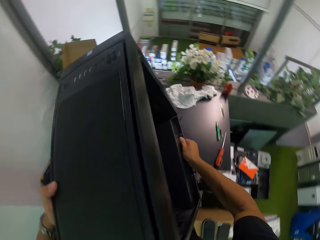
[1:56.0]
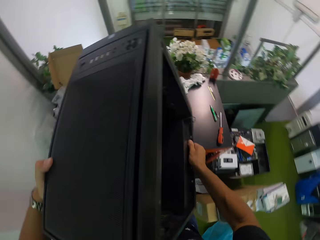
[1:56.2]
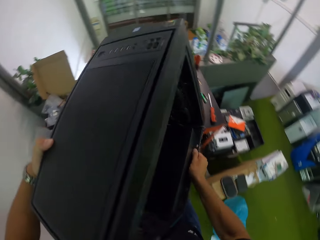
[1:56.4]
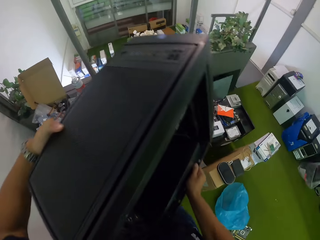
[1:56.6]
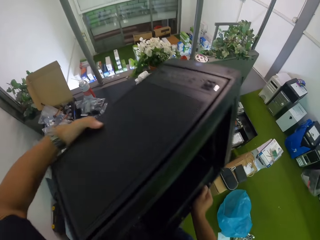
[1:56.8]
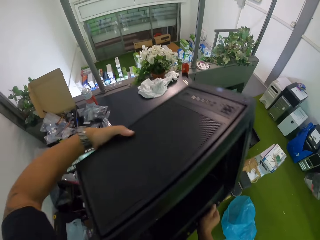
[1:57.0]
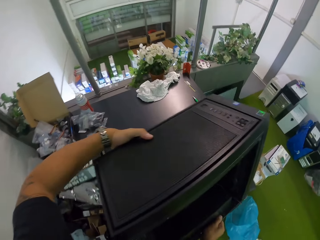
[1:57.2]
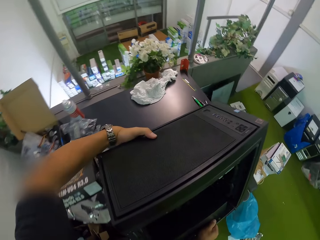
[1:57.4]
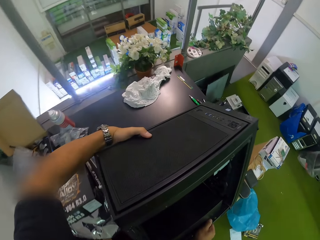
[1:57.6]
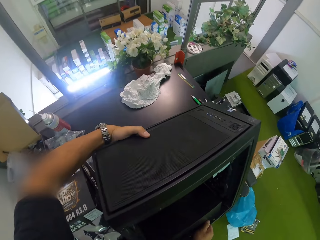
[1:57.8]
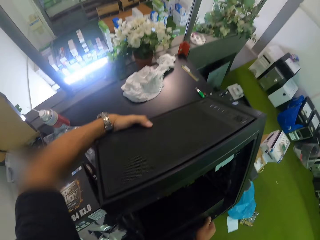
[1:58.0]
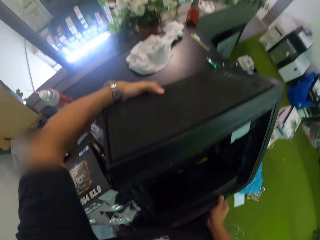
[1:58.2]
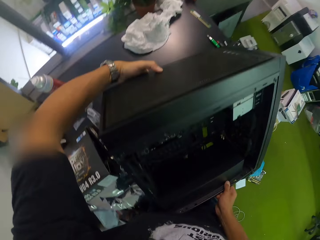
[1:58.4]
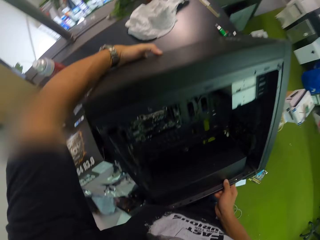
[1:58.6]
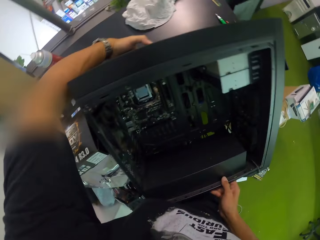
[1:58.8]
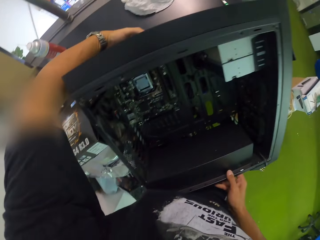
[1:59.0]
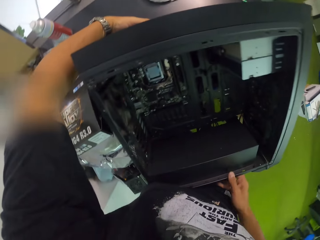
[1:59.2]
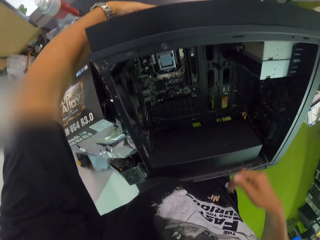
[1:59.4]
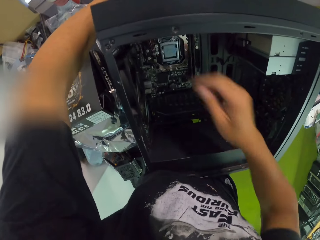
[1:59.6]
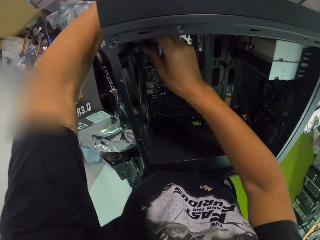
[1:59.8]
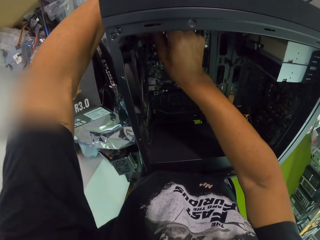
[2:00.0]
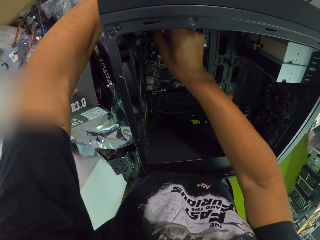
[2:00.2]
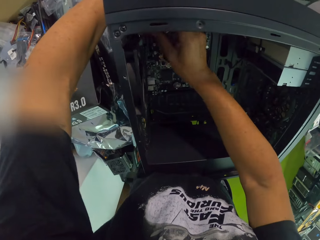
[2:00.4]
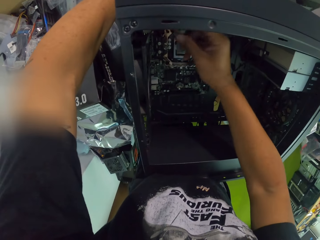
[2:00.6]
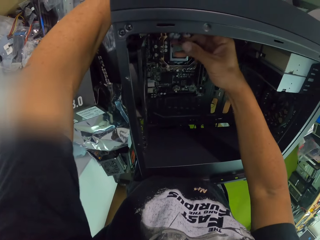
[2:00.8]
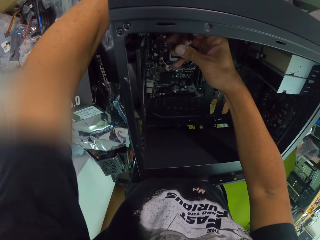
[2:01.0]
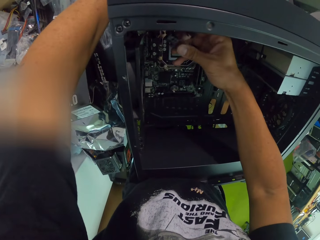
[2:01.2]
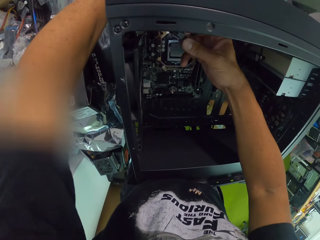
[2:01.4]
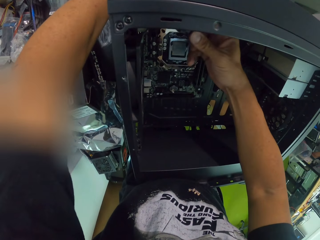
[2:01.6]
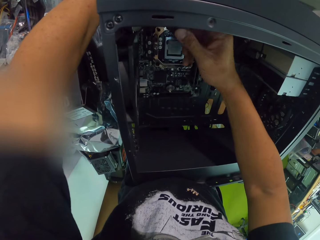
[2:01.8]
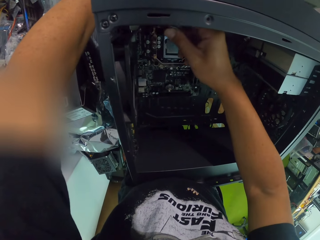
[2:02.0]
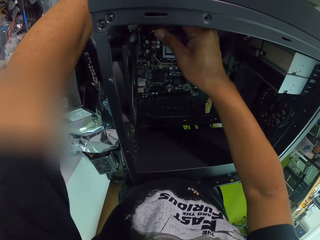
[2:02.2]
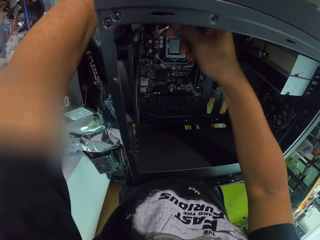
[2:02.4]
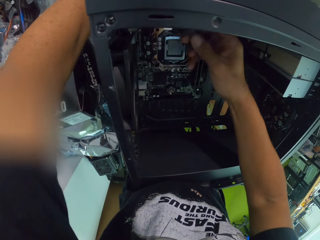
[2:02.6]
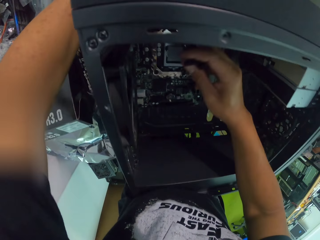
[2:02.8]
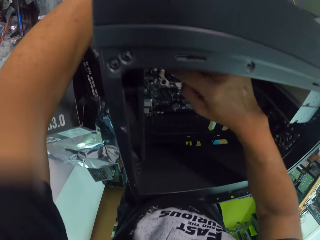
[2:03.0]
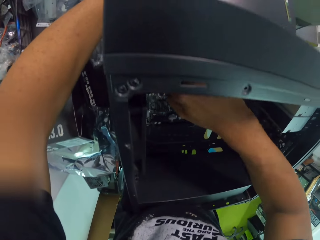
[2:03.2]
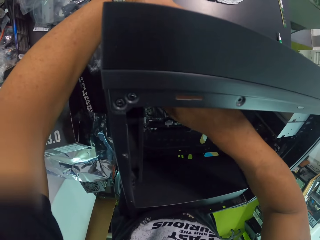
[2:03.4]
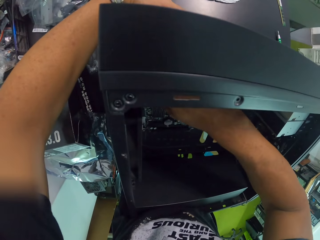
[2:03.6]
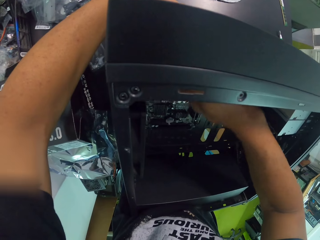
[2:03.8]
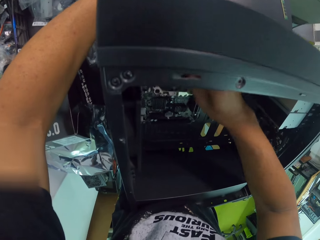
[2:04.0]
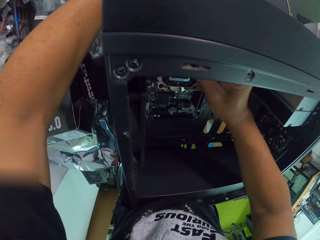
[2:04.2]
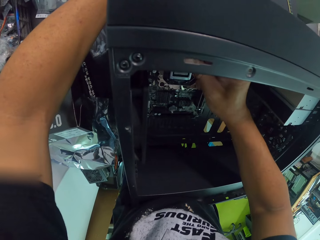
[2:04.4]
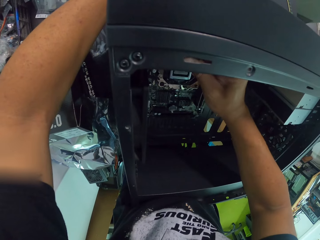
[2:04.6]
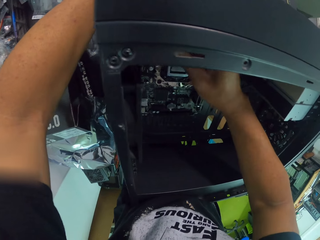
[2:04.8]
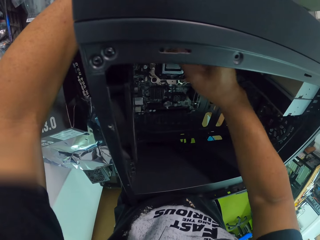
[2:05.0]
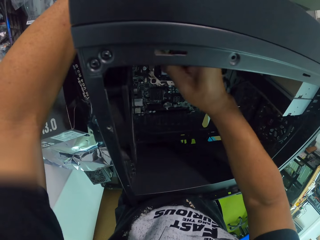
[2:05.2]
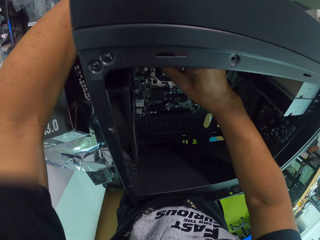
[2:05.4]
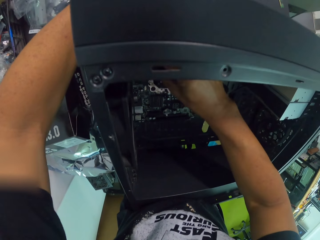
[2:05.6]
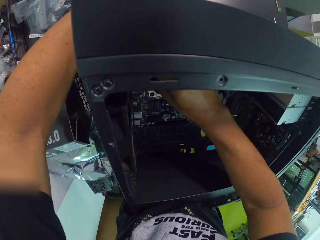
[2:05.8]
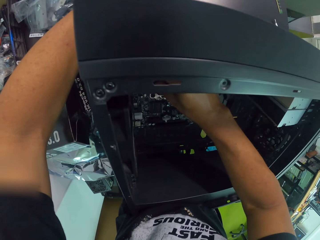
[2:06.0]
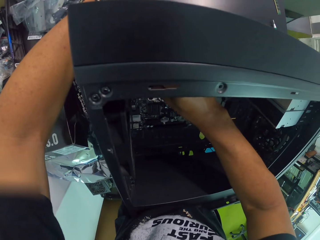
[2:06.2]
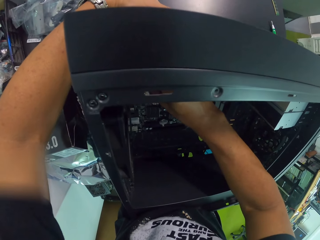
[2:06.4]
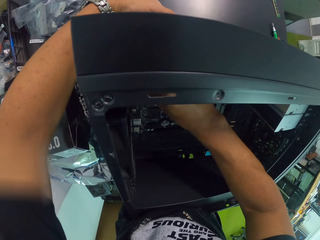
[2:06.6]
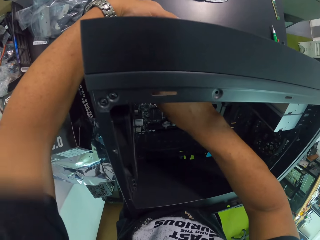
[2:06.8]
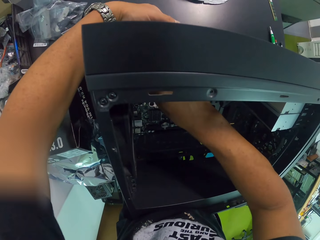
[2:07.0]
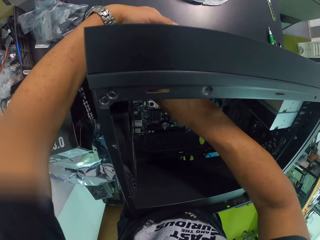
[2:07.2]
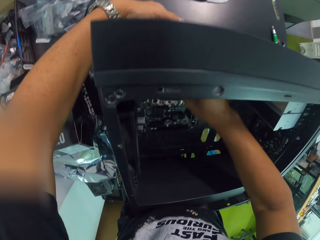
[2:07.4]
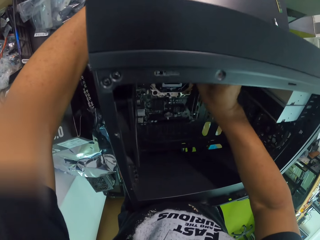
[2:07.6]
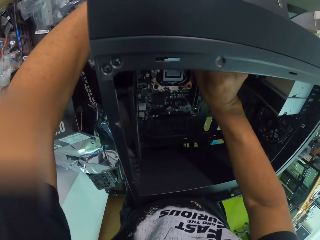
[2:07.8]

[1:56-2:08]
The camera wearer turns the computer case. He places the speaker on the workstation with both hands. He checks inside the computer case. He holds the wire in the speaker with his right hand. He fixes the wire in the speaker with his right hand.

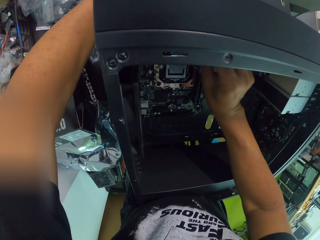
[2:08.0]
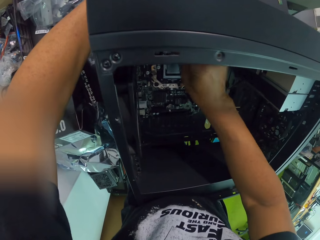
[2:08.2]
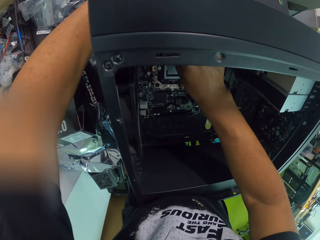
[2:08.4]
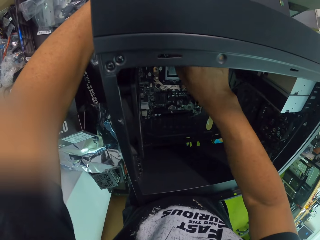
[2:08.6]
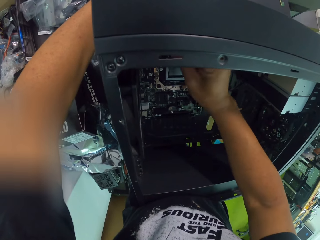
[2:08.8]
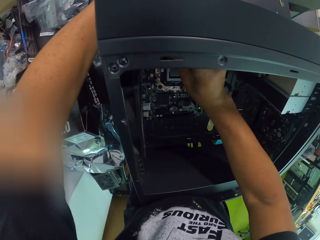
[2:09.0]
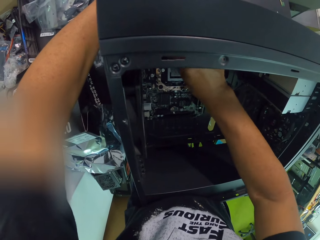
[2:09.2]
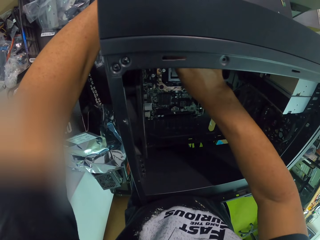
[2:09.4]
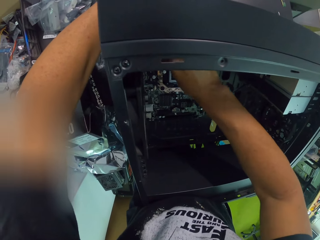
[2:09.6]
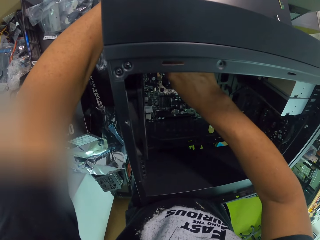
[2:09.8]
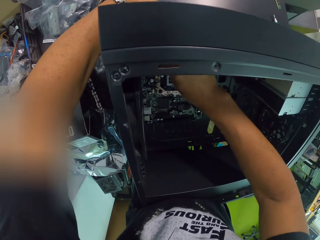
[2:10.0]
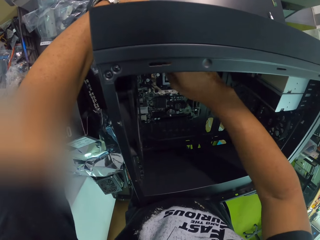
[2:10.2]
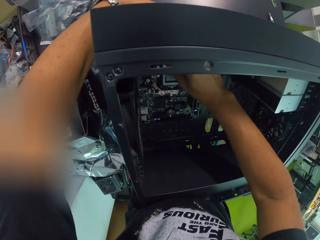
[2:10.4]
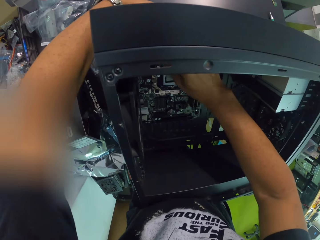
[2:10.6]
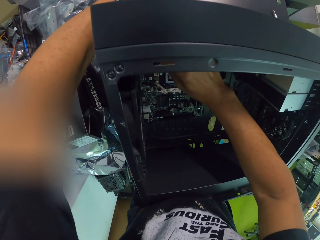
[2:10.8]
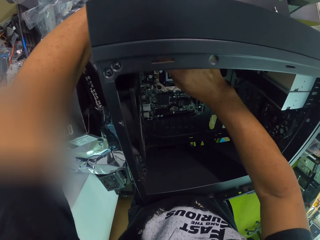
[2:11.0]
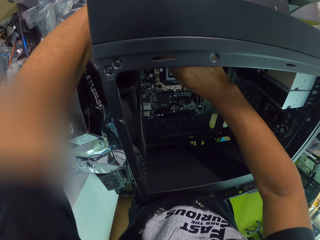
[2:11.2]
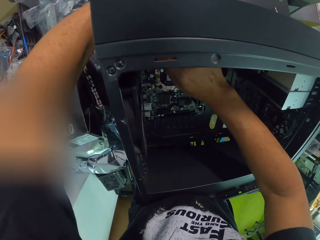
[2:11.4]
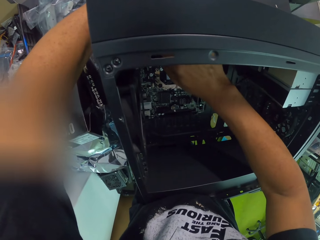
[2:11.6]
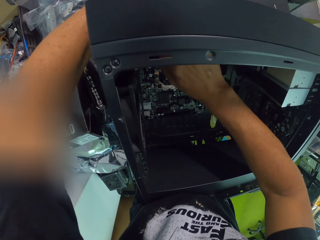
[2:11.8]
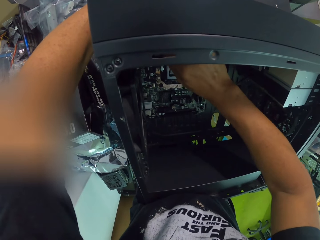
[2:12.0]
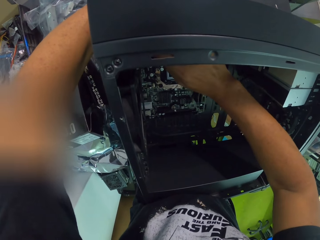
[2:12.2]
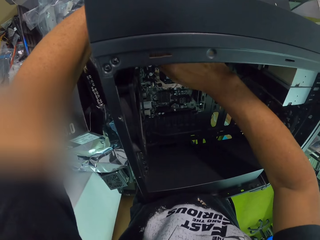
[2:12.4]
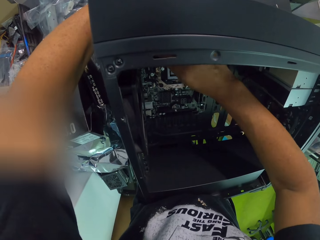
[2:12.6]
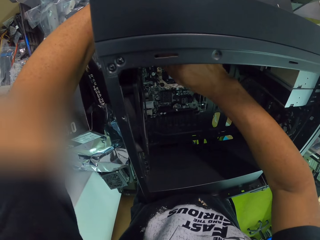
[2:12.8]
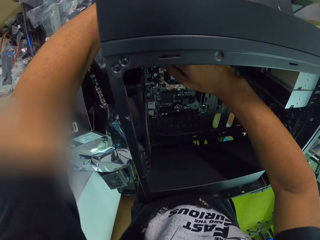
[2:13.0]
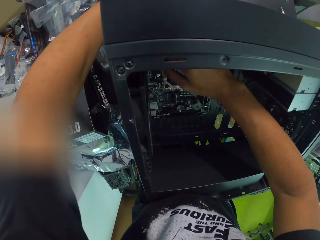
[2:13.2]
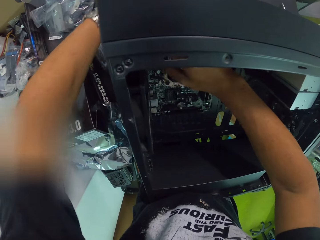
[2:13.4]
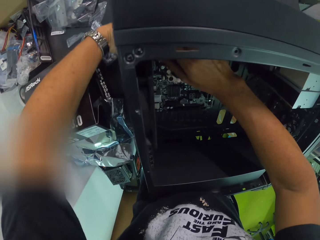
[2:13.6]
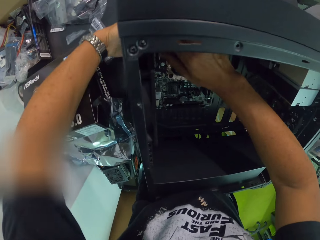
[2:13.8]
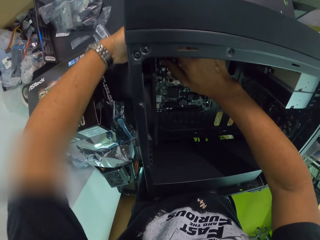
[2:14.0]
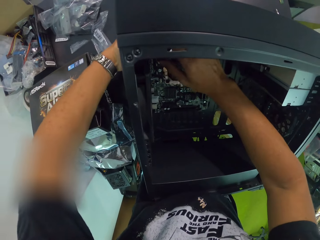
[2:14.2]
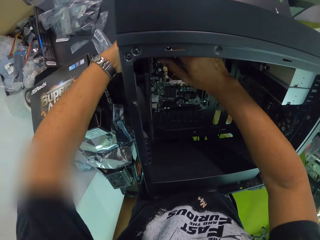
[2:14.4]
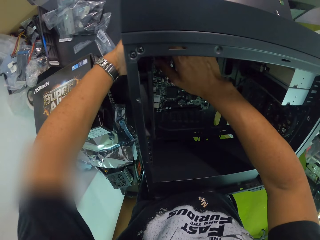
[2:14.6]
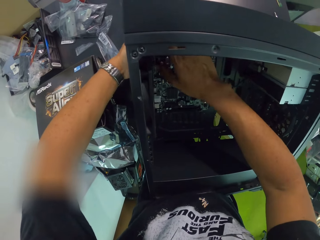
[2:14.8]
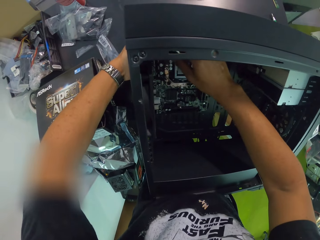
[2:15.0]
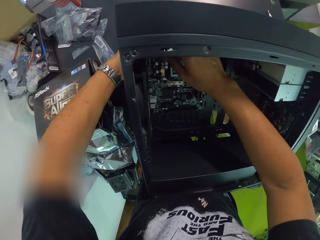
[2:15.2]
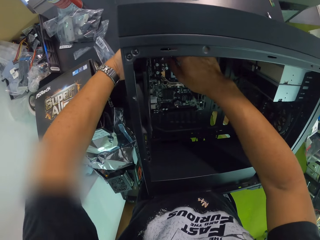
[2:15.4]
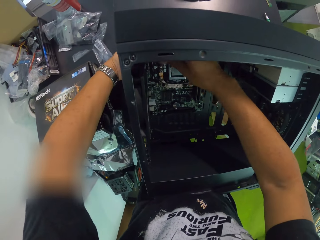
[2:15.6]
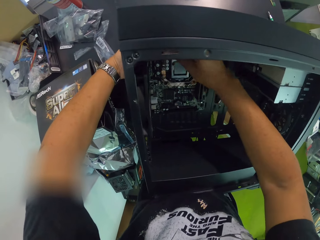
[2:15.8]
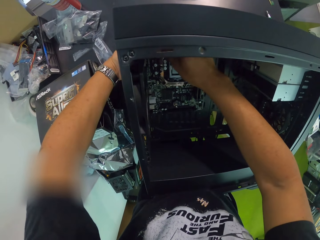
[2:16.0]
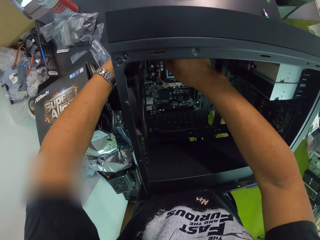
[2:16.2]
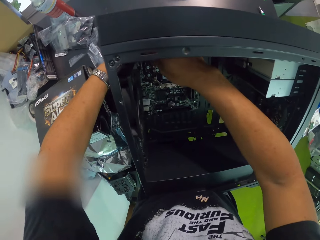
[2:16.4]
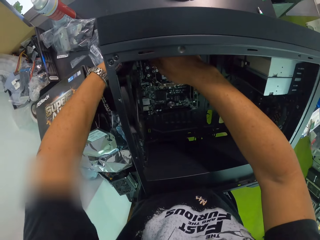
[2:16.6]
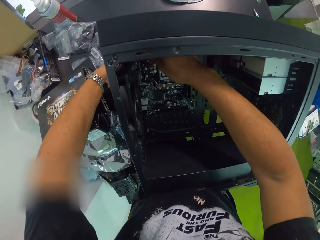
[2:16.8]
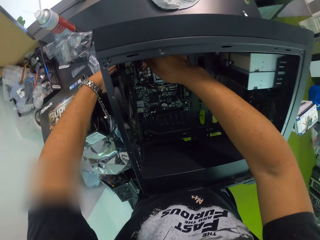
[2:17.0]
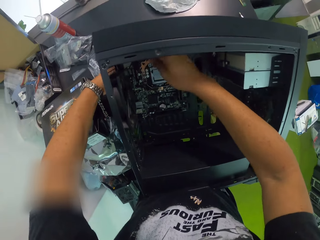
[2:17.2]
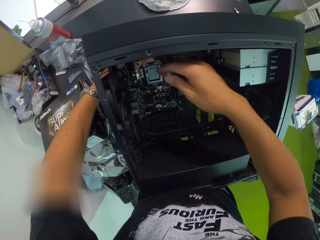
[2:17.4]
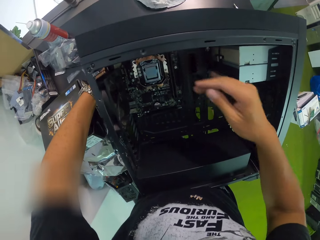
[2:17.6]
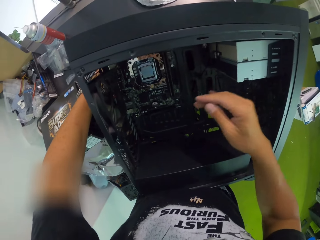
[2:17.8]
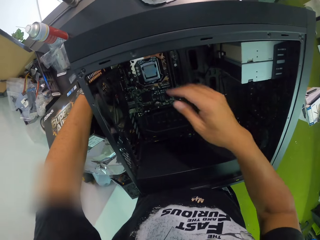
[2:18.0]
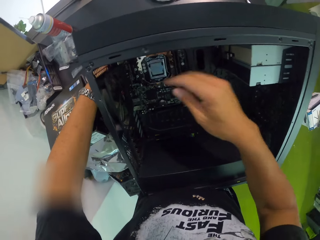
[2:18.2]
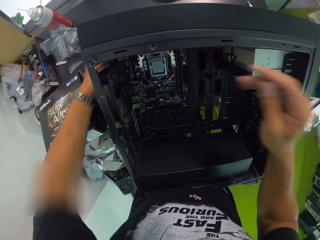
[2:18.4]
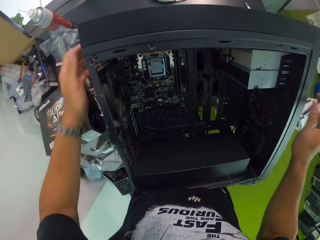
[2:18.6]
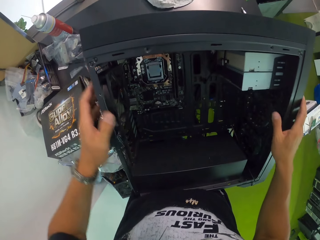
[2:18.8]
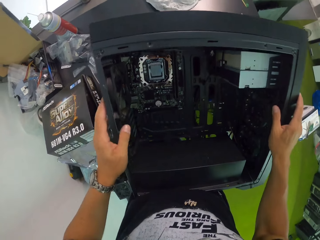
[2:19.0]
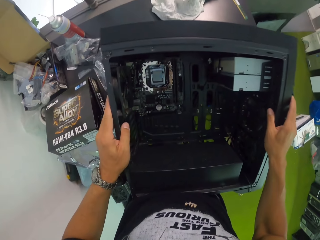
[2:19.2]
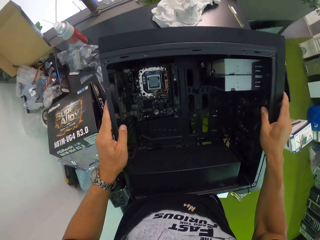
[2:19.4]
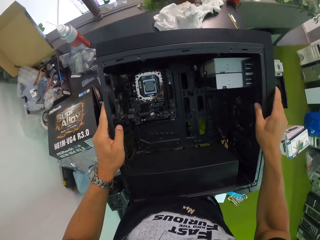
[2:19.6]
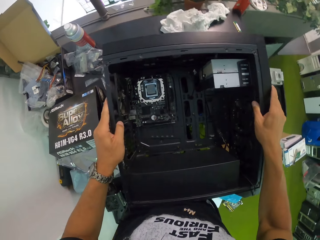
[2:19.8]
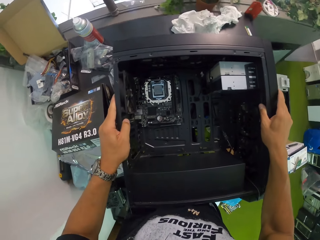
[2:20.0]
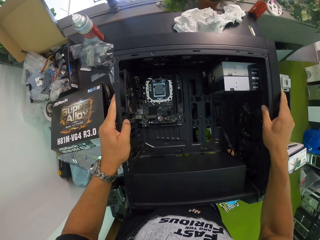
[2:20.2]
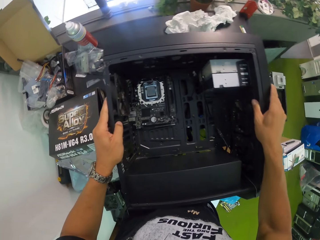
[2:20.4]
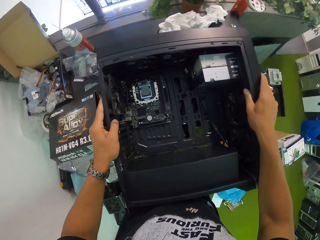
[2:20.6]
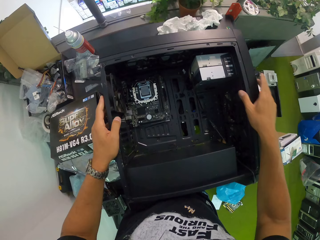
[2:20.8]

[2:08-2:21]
The camera wearer adjusts the speaker on the workstation with both hands.
